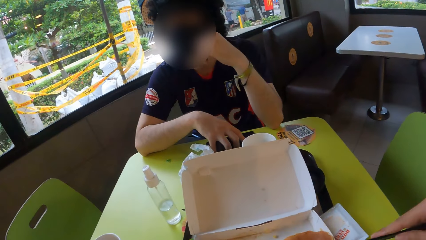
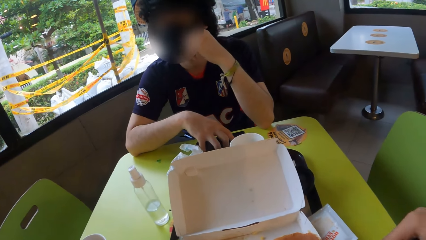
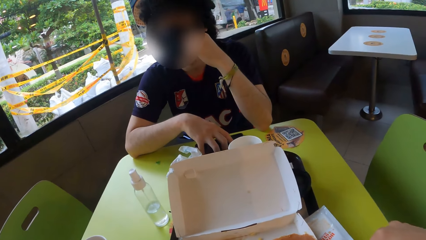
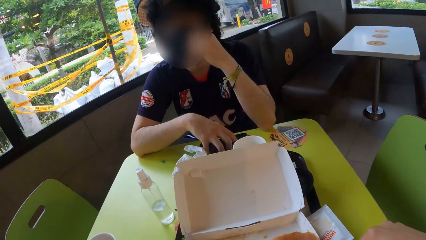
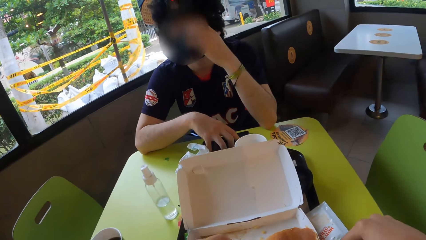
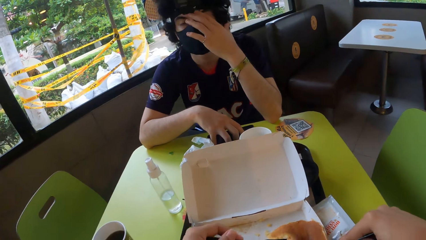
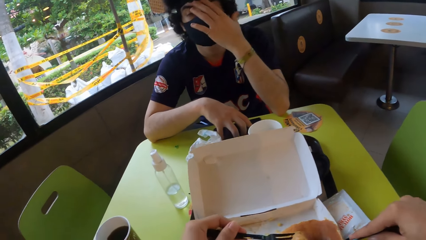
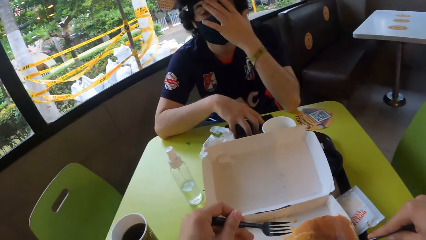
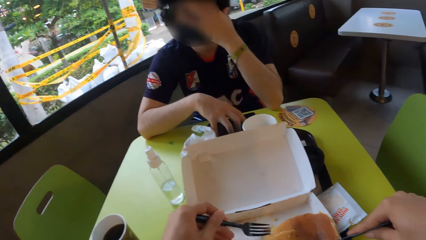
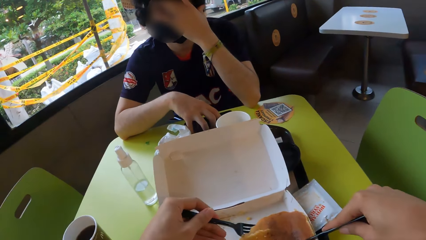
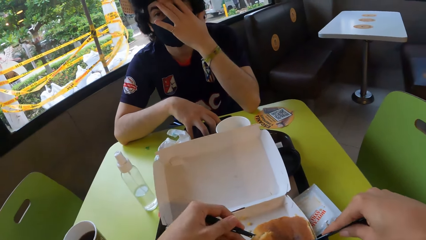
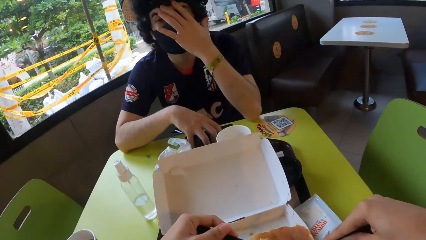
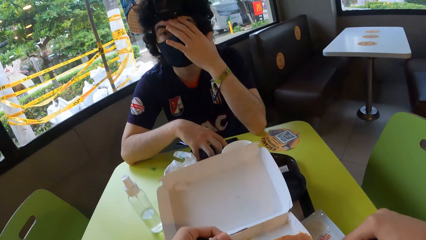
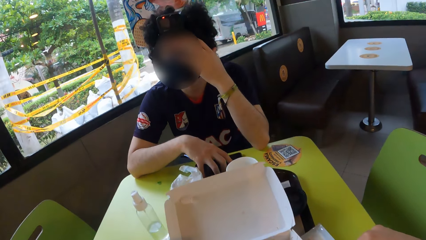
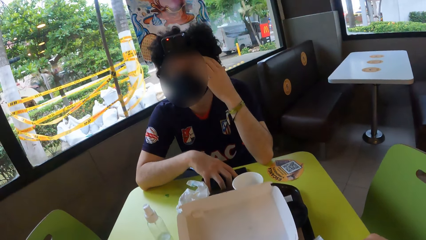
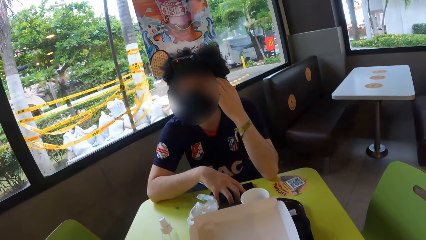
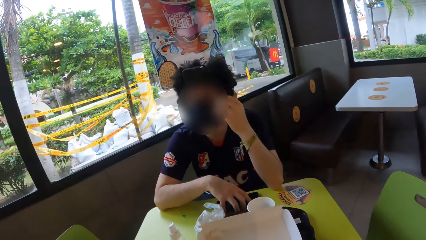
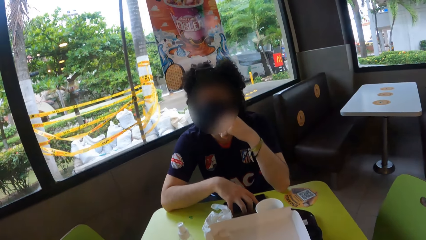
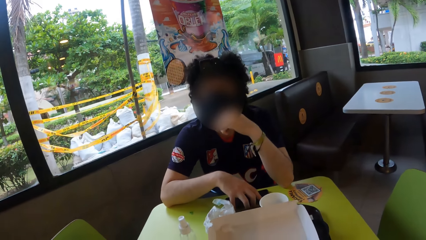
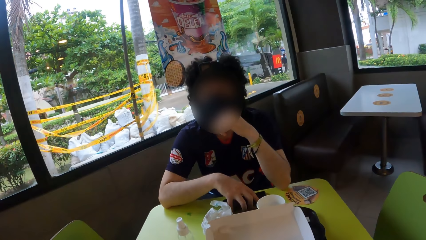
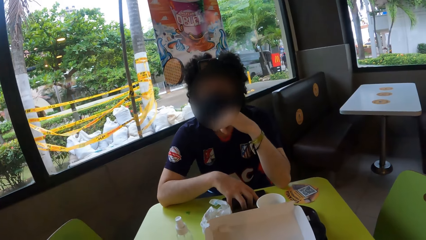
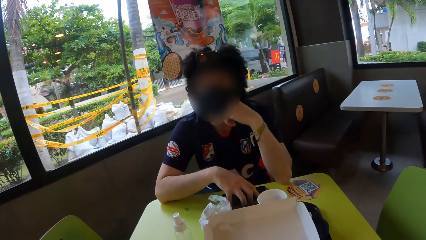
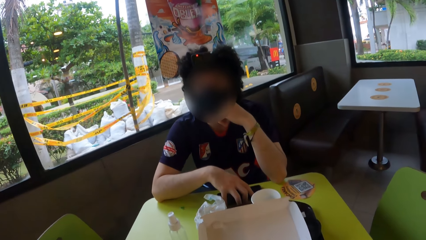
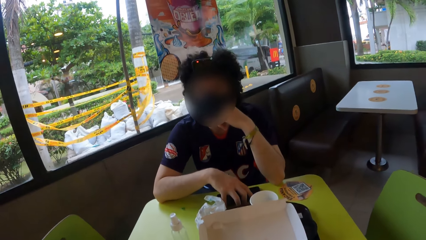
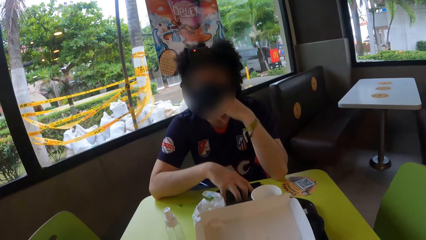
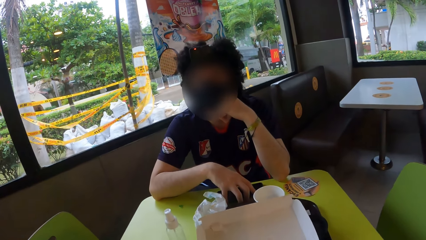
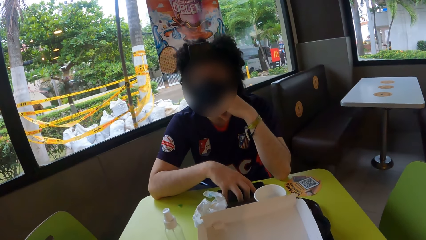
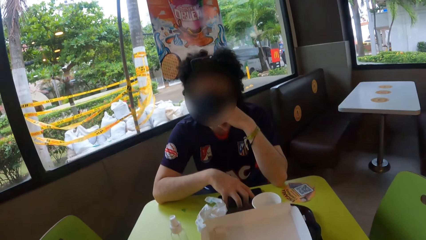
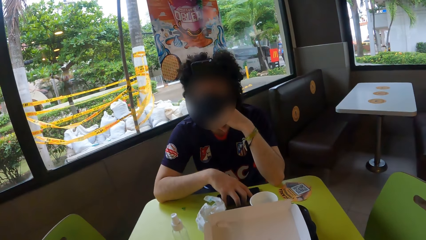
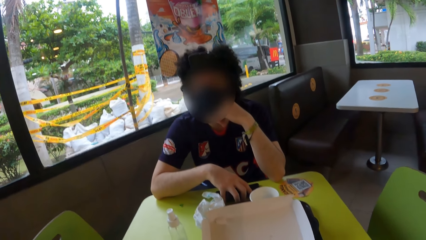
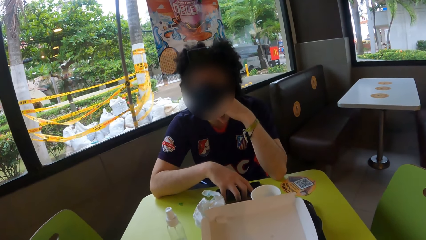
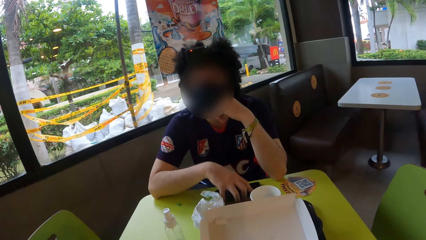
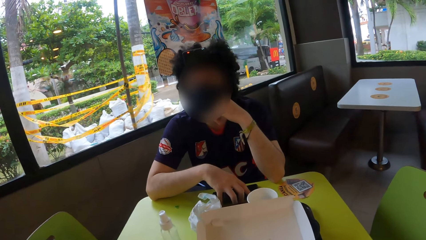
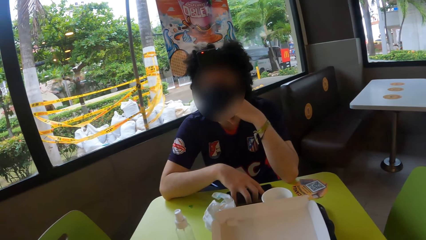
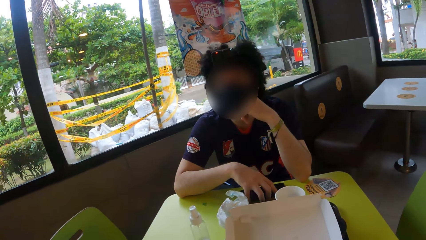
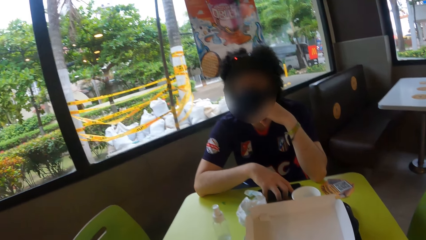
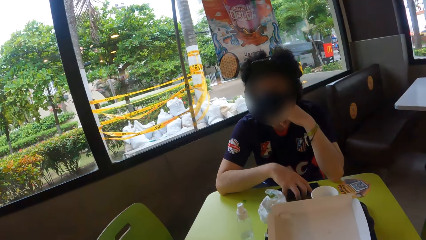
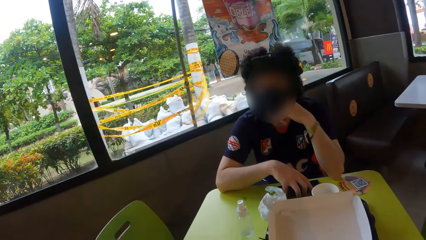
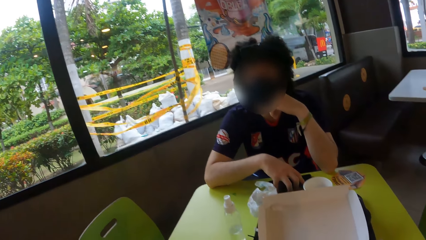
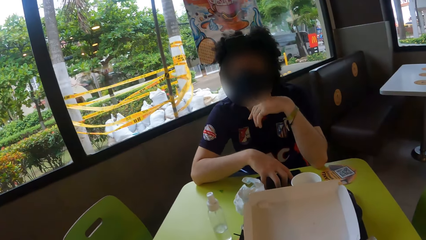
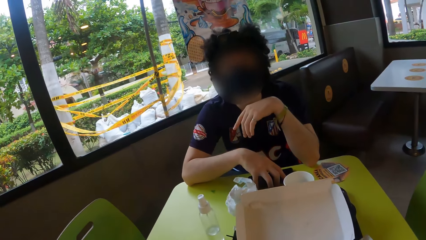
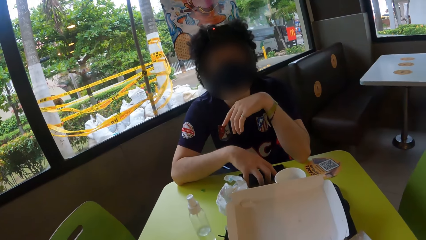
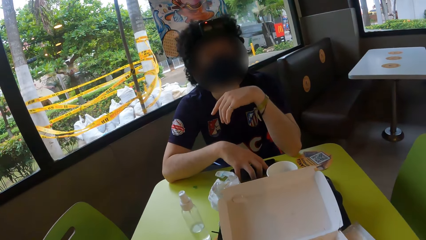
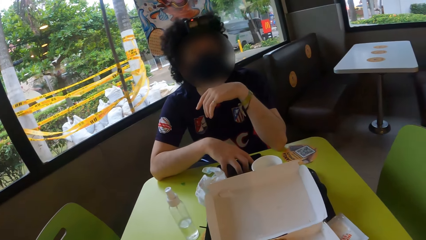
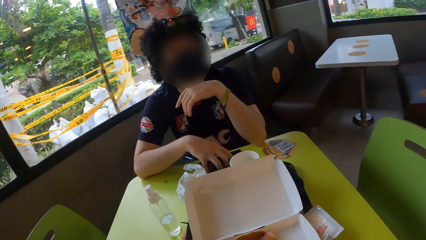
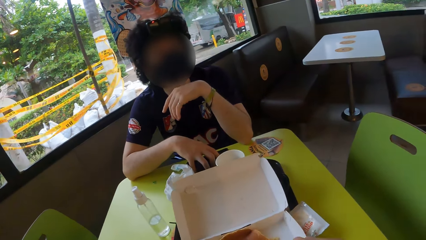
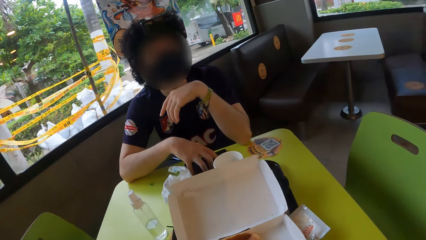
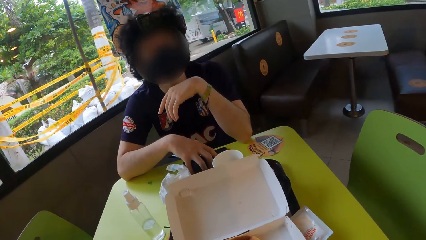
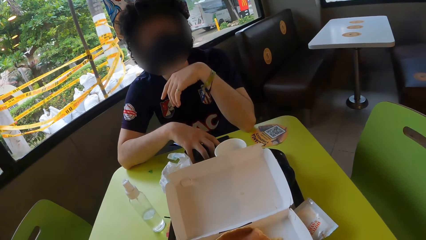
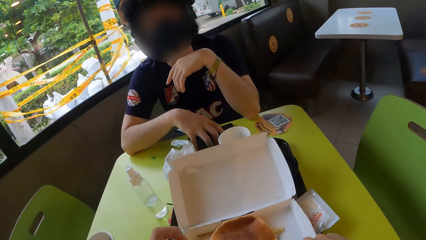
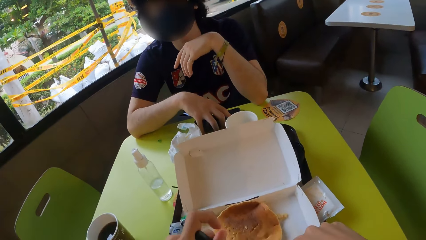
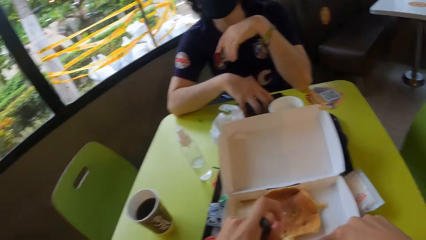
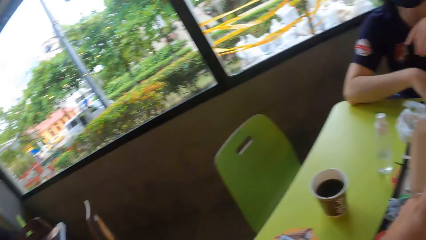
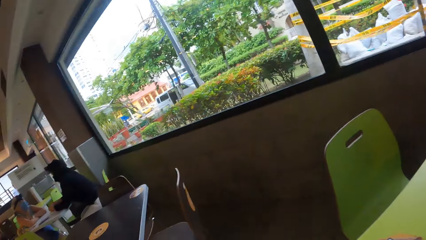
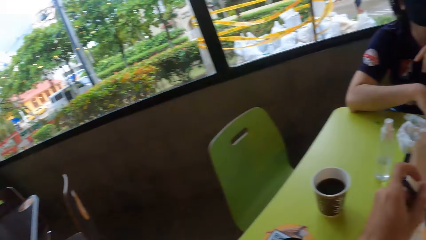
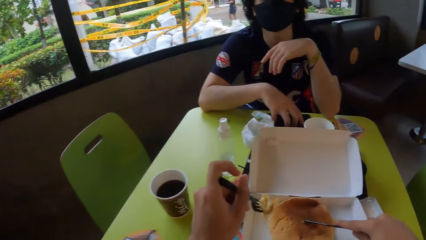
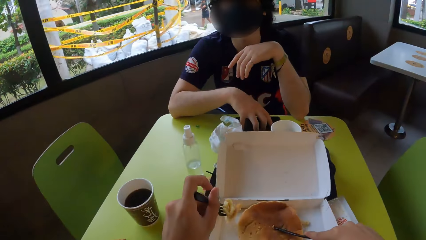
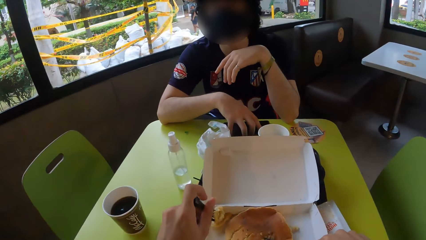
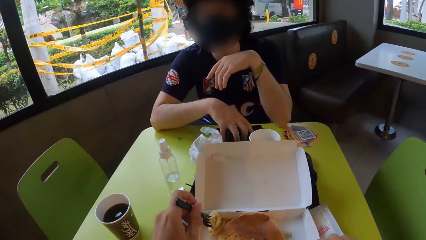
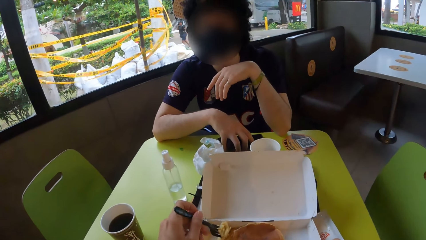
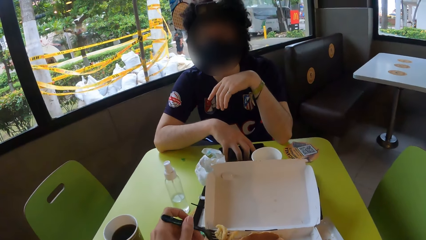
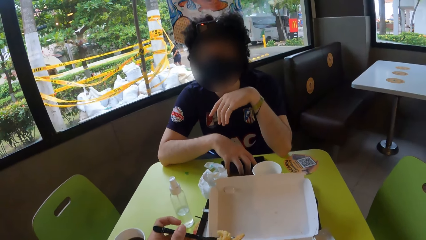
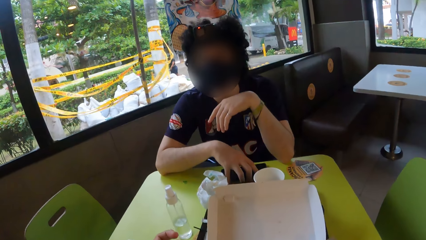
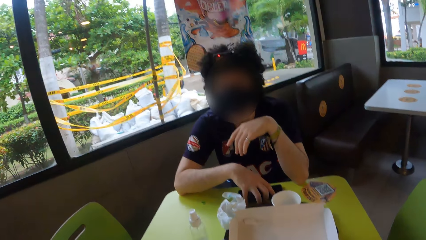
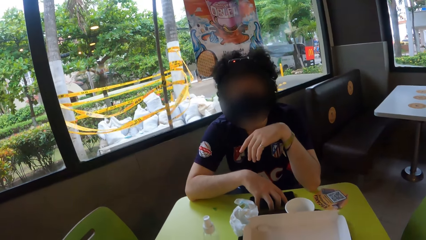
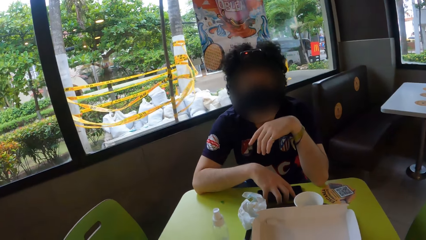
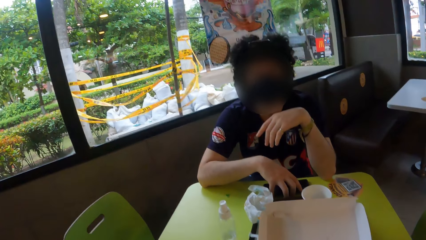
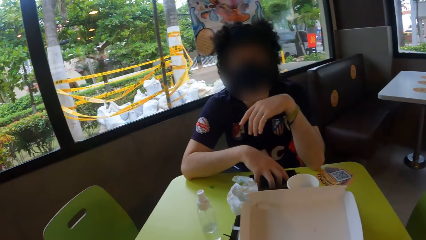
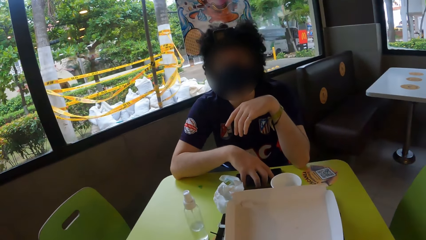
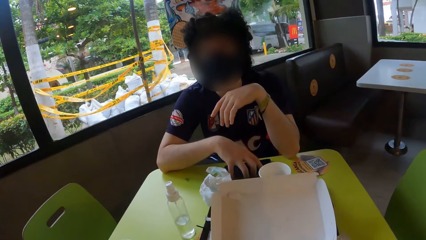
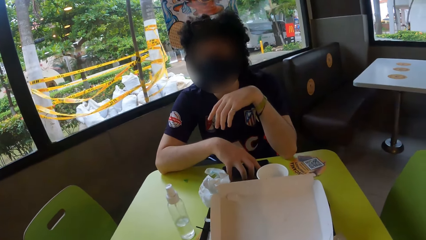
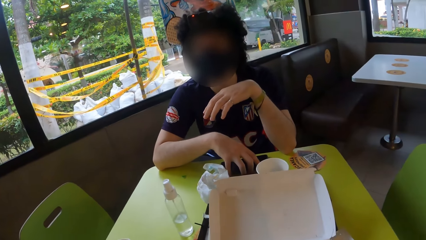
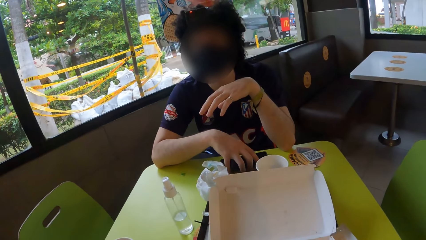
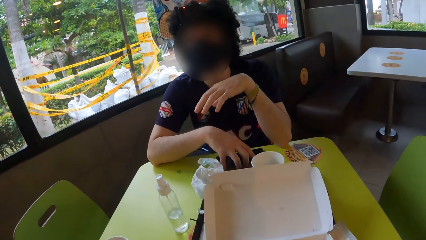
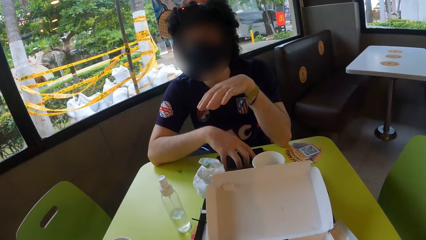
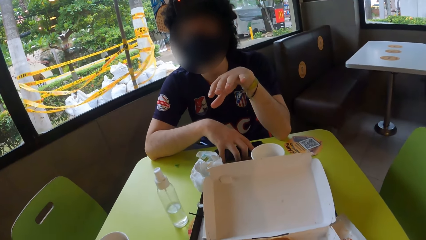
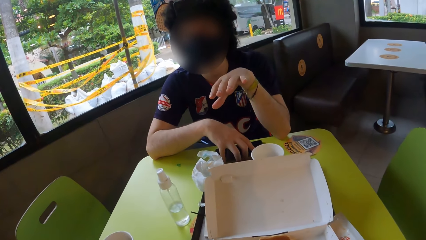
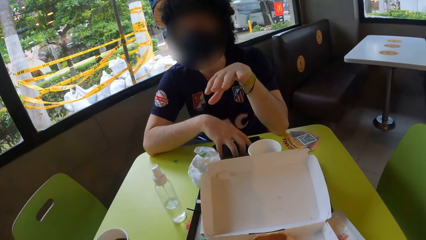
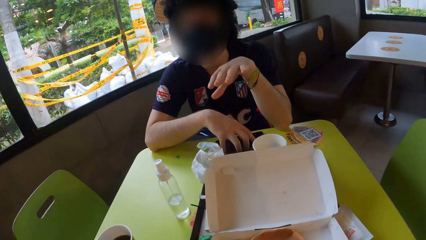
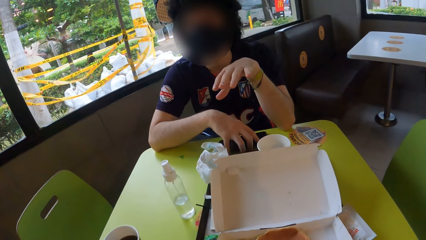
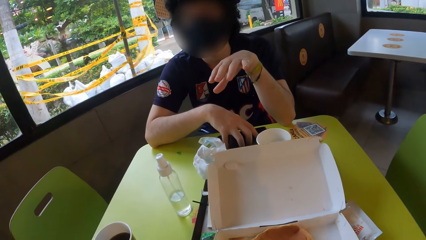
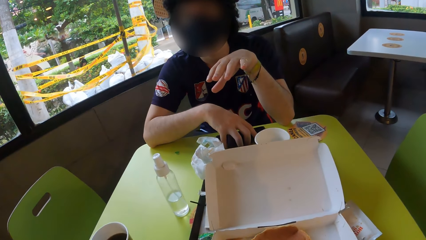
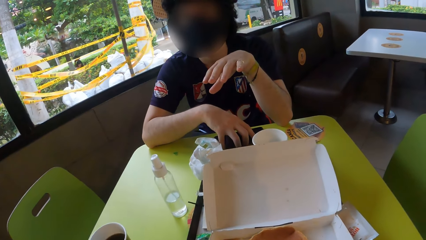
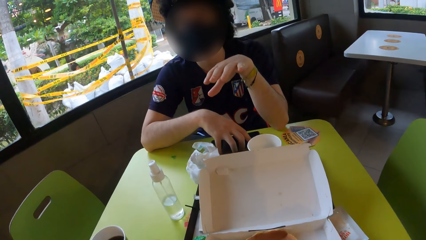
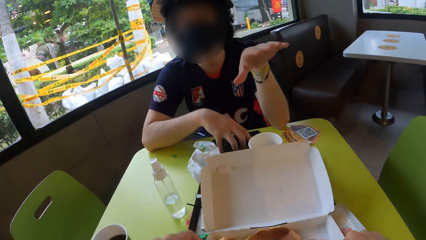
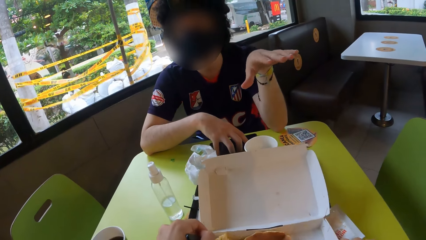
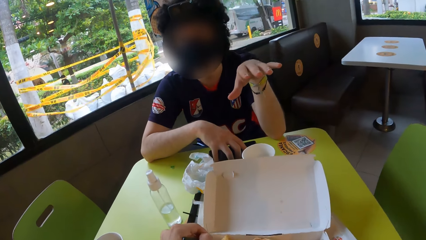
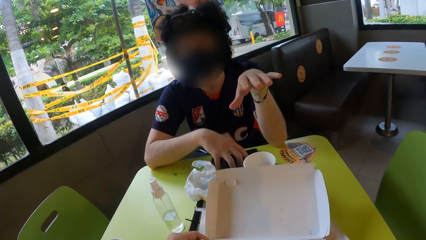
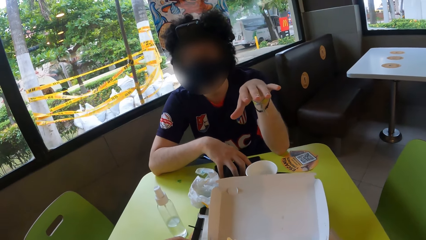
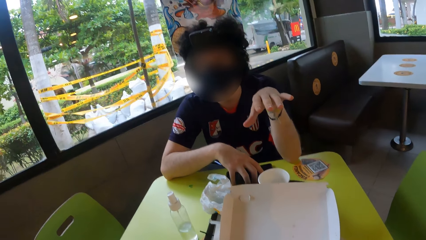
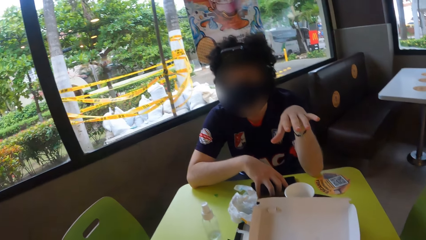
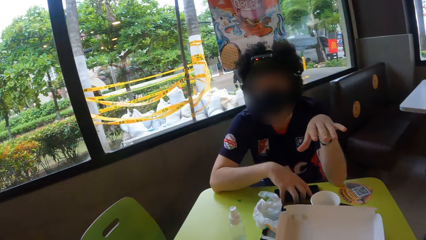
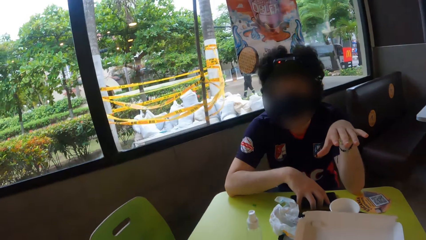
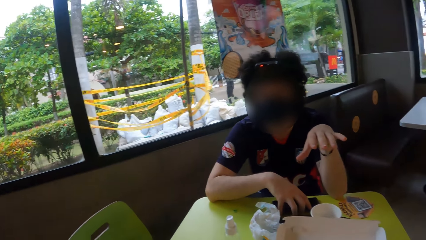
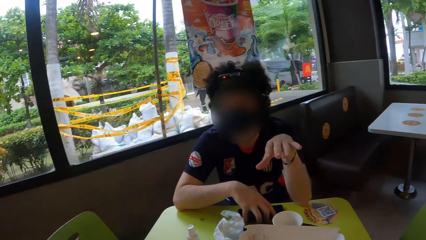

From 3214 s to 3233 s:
The camera wearer cuts the bread with the plastic knife. A man holds his face, touches his face and holds his face. The camera wearer picks the bread up with a fork. The man signs.
